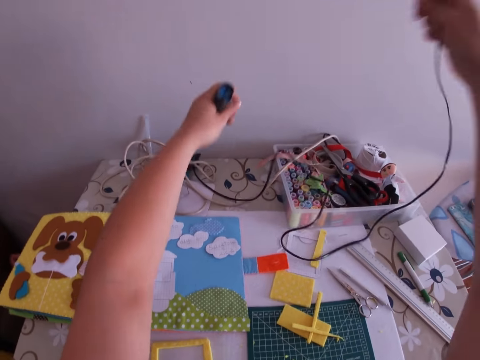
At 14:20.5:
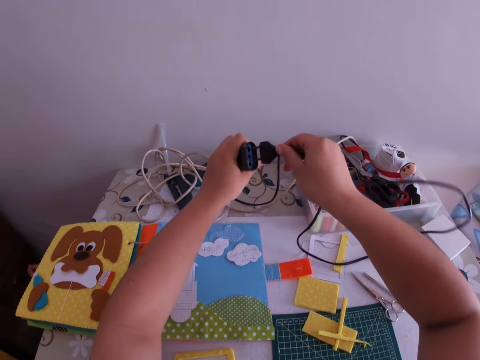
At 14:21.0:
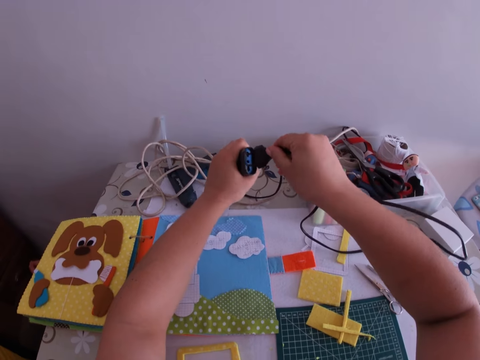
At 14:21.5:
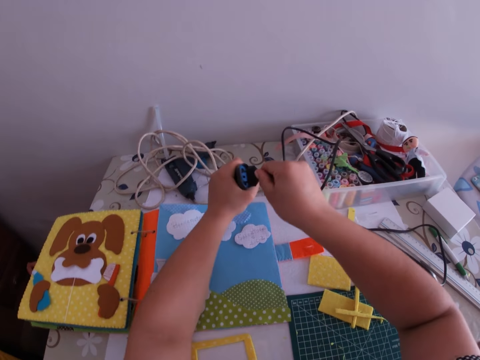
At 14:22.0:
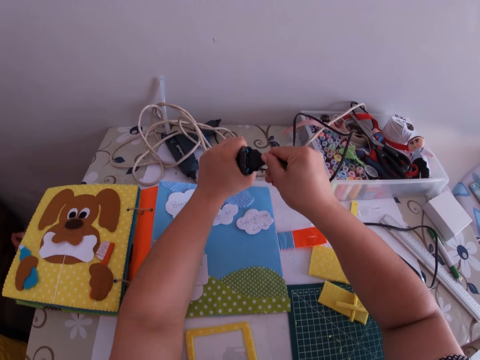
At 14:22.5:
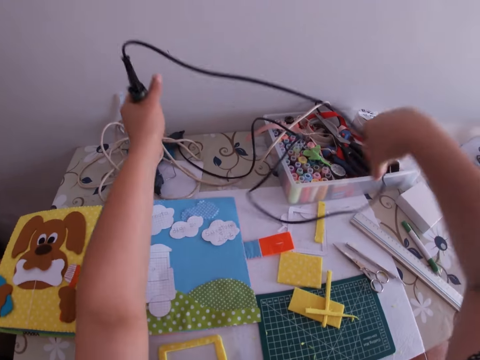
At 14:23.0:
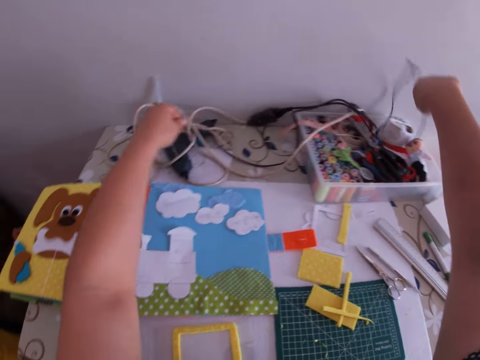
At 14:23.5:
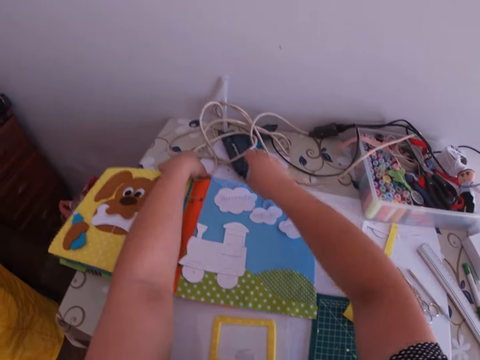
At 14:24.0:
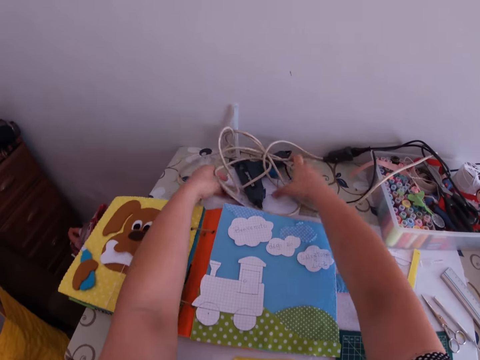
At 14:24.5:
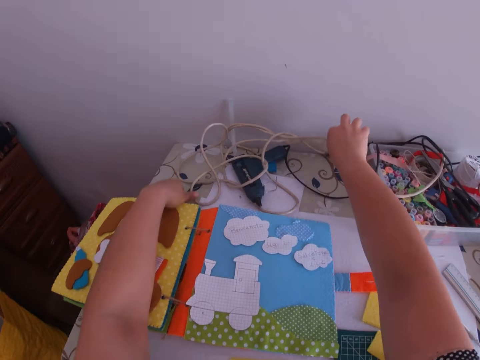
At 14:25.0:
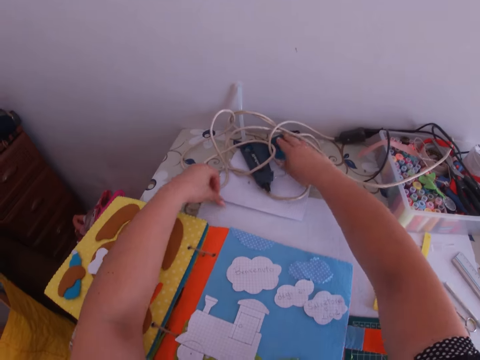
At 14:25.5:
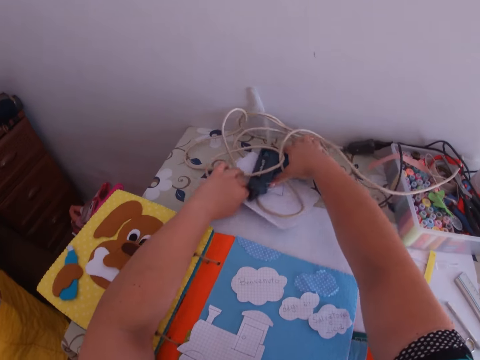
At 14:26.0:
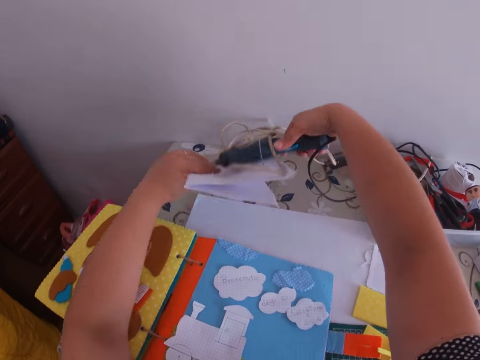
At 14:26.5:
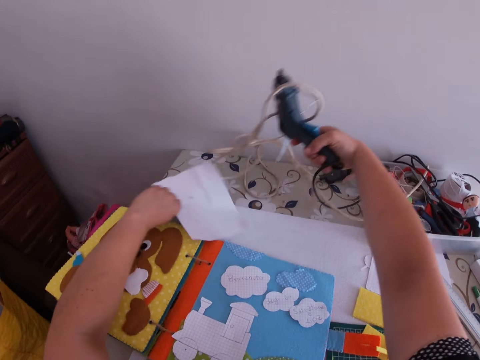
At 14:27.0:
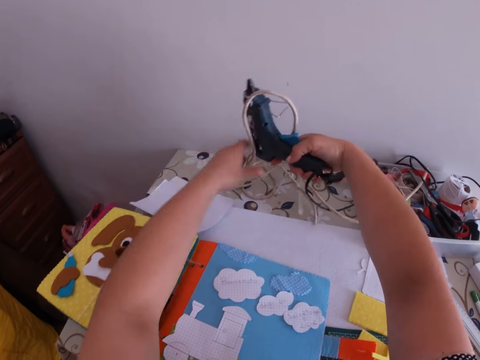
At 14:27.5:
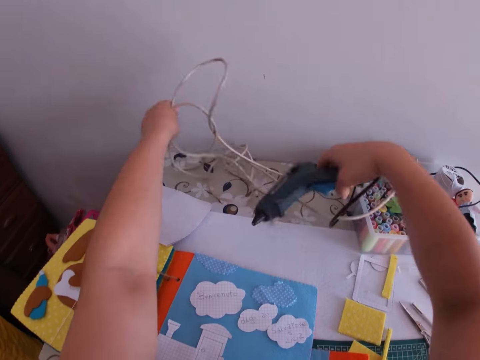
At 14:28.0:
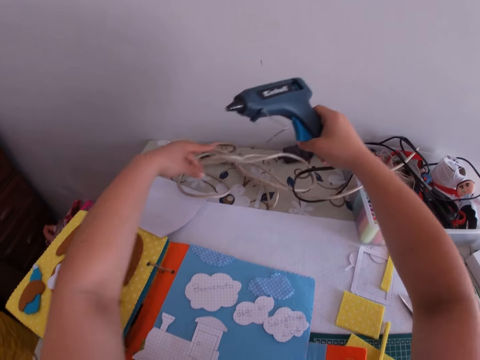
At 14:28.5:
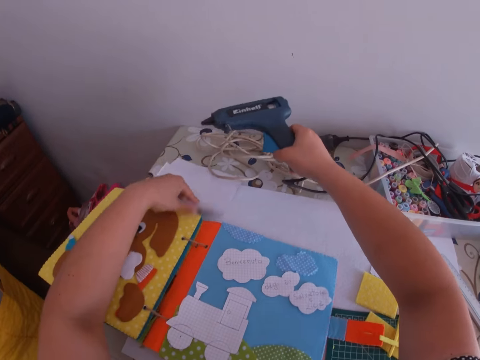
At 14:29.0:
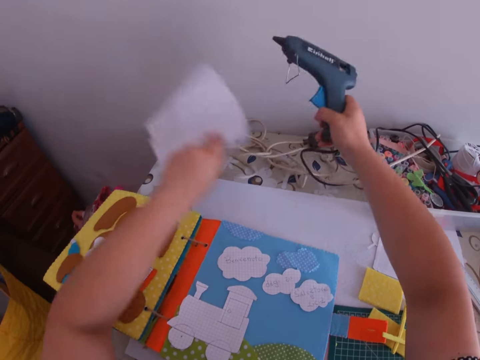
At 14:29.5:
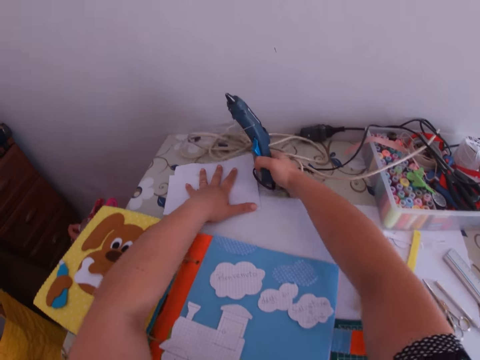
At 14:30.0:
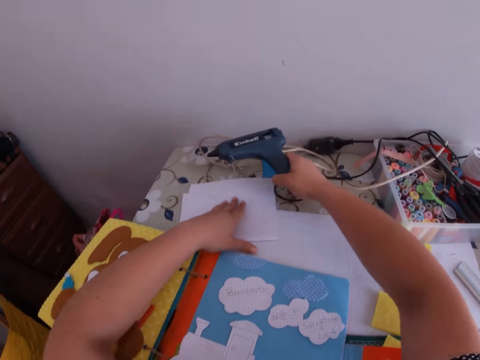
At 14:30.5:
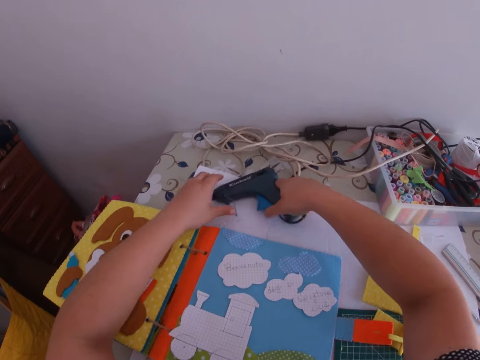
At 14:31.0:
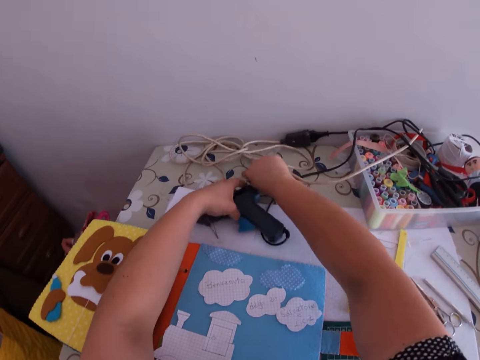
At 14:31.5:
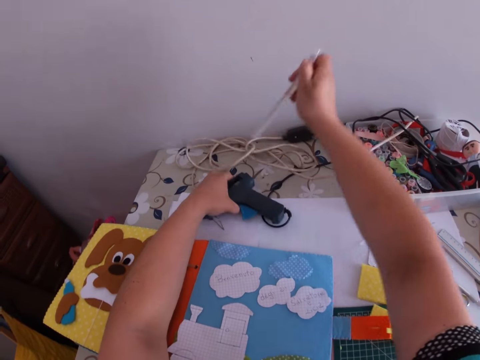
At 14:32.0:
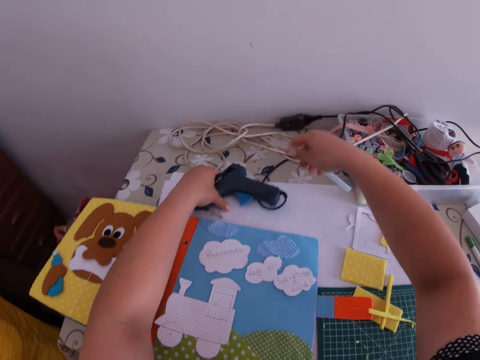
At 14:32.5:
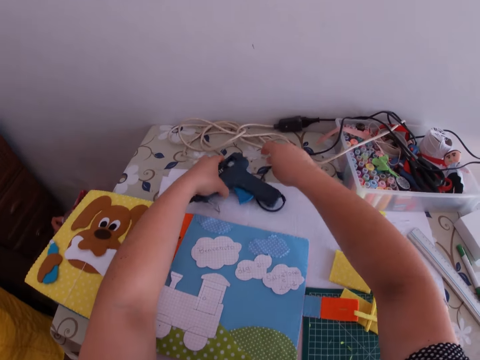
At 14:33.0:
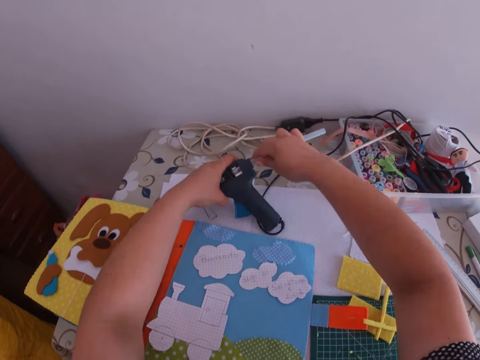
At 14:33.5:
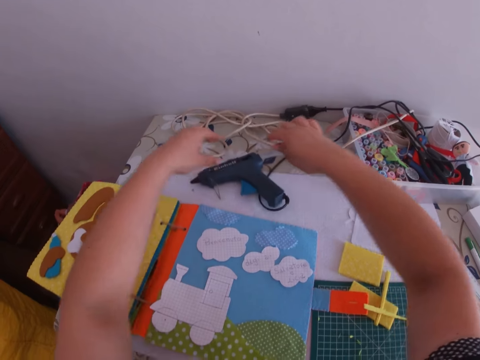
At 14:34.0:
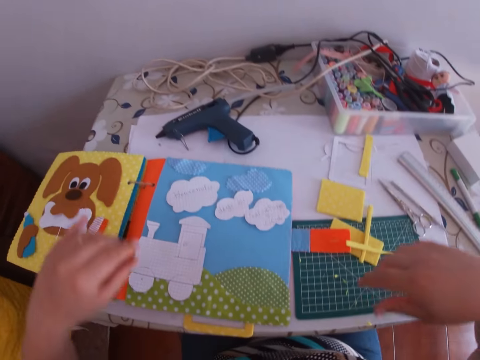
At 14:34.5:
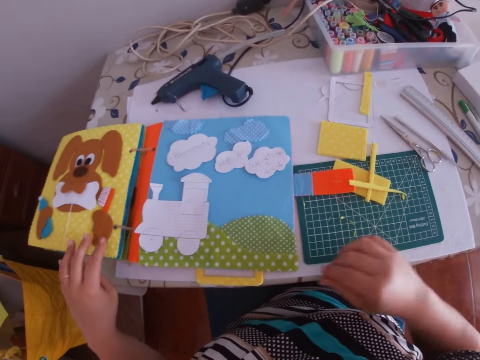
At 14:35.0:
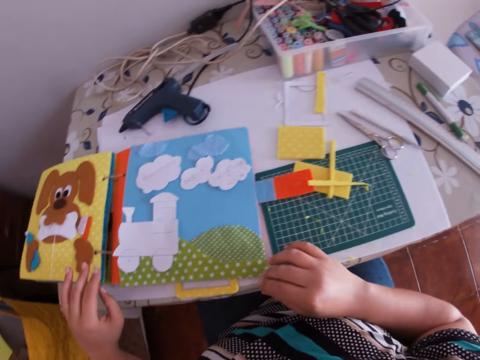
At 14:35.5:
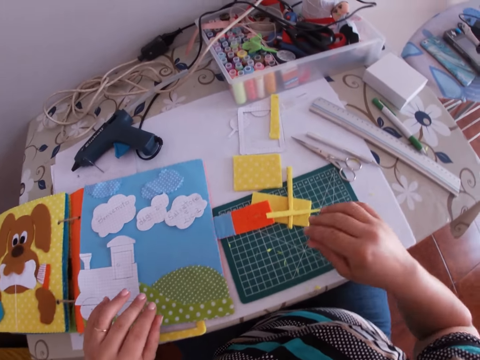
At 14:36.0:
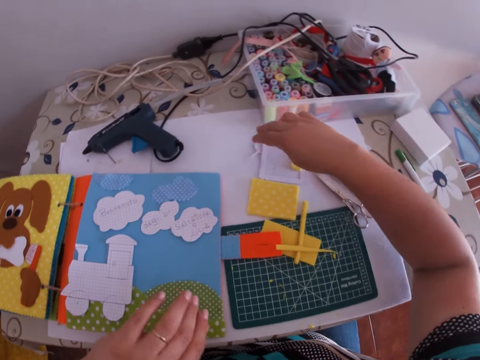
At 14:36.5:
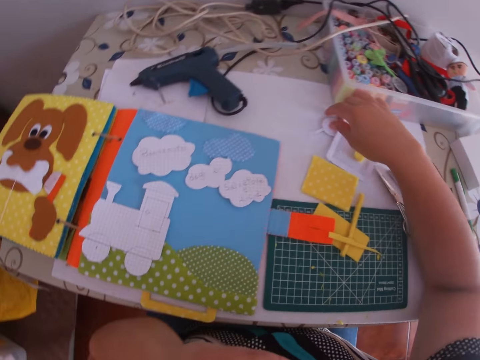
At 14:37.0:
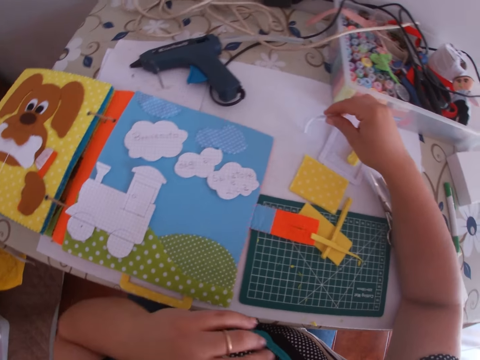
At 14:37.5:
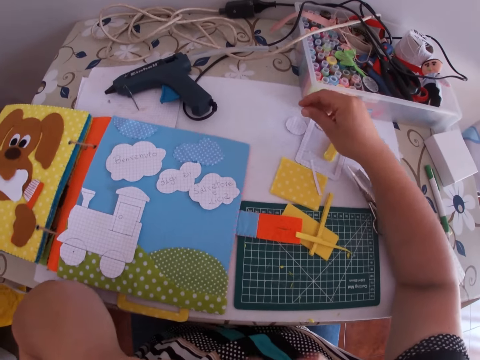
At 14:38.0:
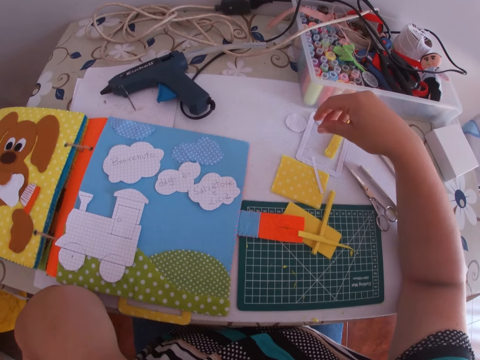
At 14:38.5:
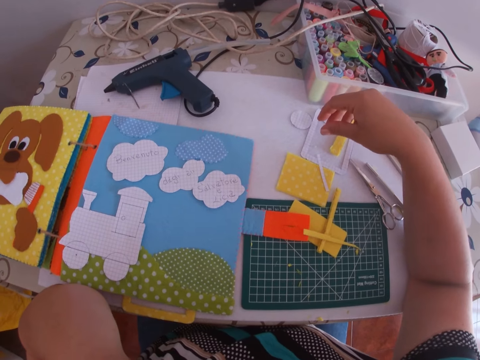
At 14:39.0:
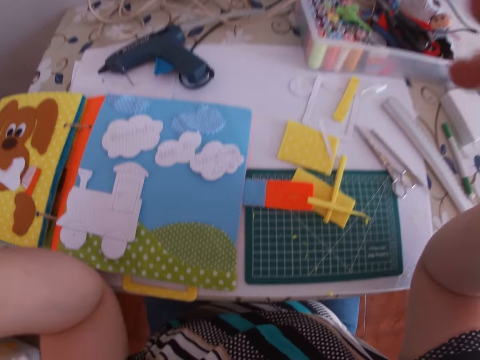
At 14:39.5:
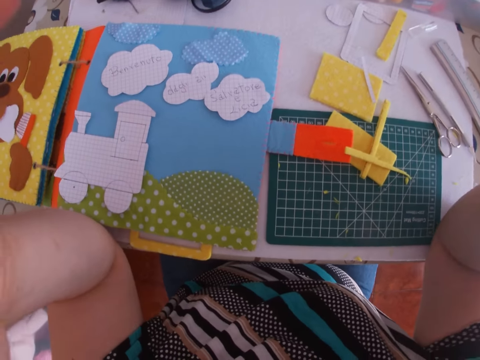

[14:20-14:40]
The camera wearer fixes a plug in a socket with his hands, drops the cables on the table with his hands, and adjusts a cable on the table with his hands. He picks a gum gun on the table with his right hand and separates a paper from the gum gun with his hands. He adjusts the white cable on the table with his left hand. He picks the paper on the table with his left hand, puts the paper on the table with his left hand, and adjusts the paper and the white cable on the table with his hands. He puts the gum gun on the paper with his right hand, picks a transparent pipe on the table with his right hand, adjusts the gum gun with his left hand, fixes the transparent pipe in the gum gun with his hands, and drops the gum gun on the table with his hands. He touches the book with his hands, touches the sponge pieces on the table, touches paper crafts on the table with his right hand, touches his face with his left hand, and touches a camera with his hands.
